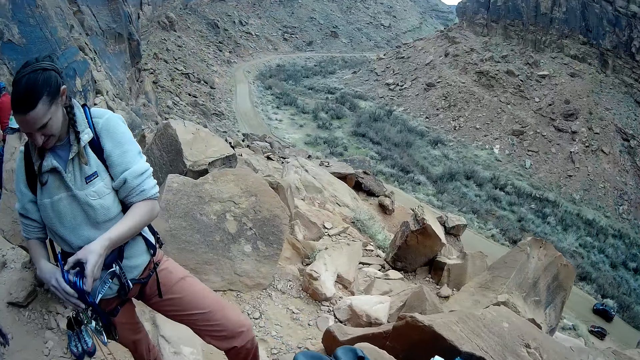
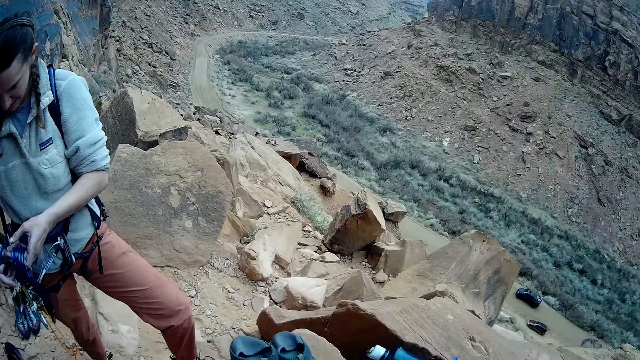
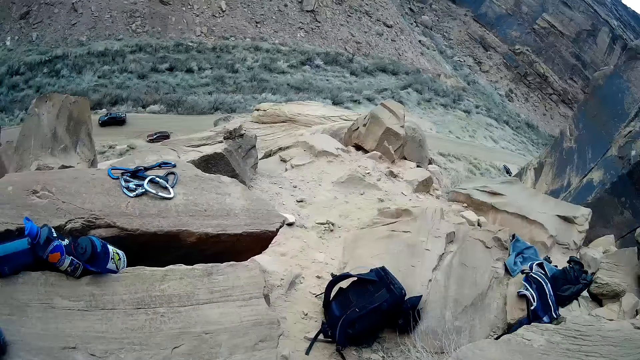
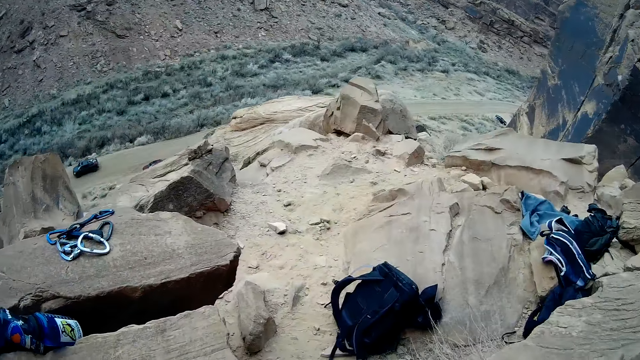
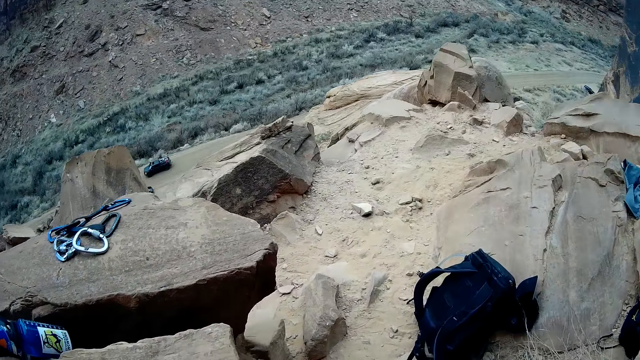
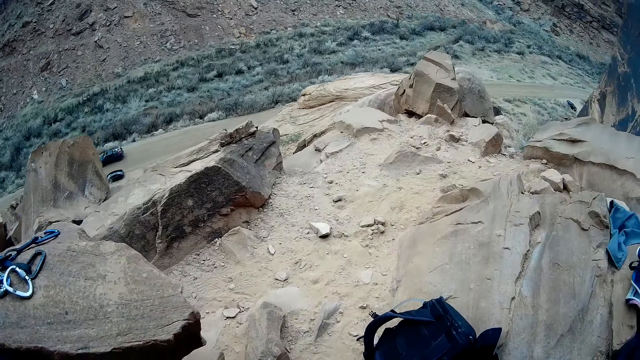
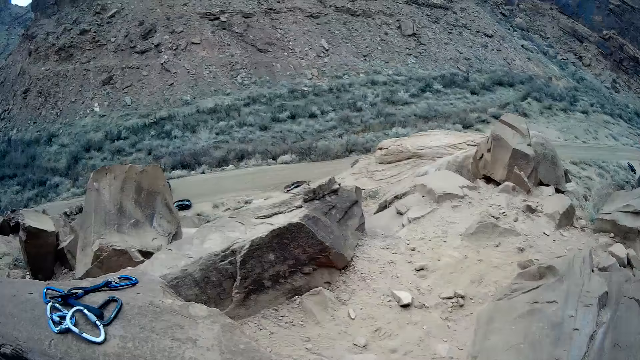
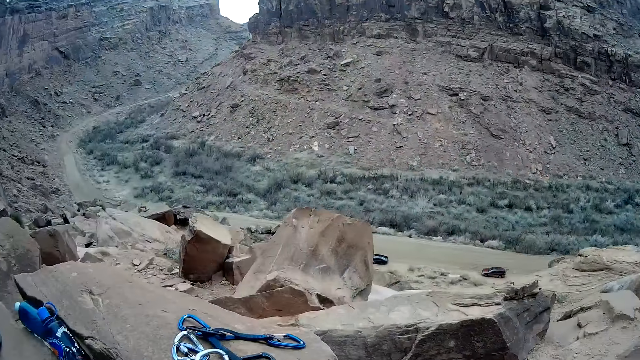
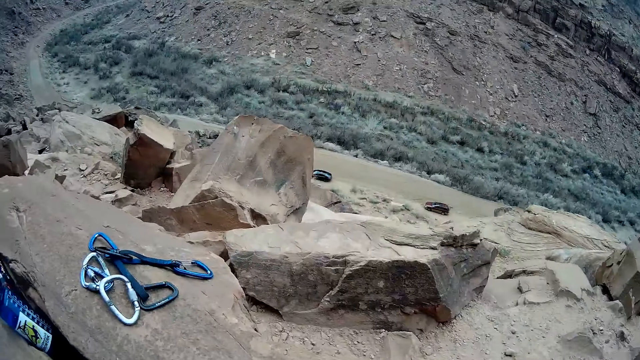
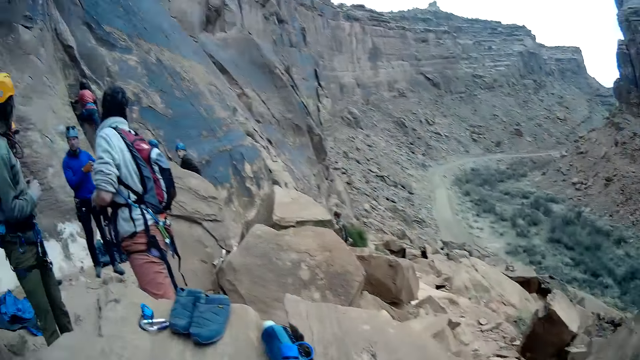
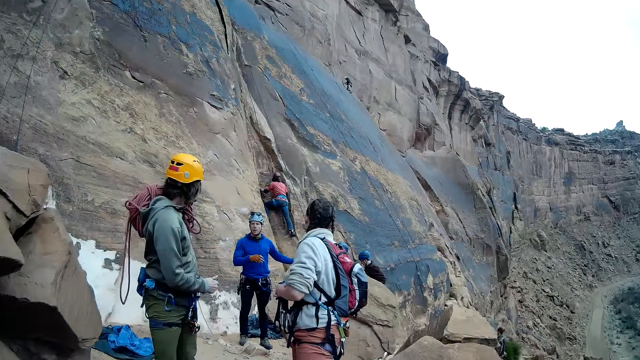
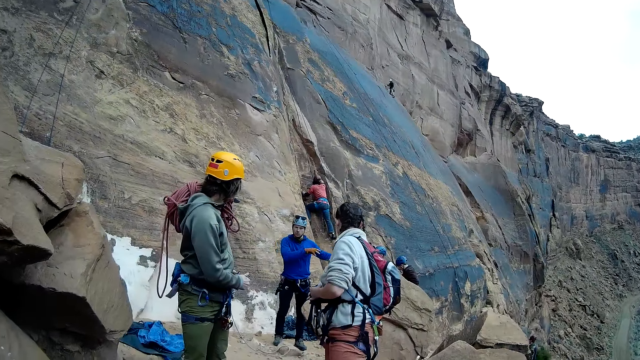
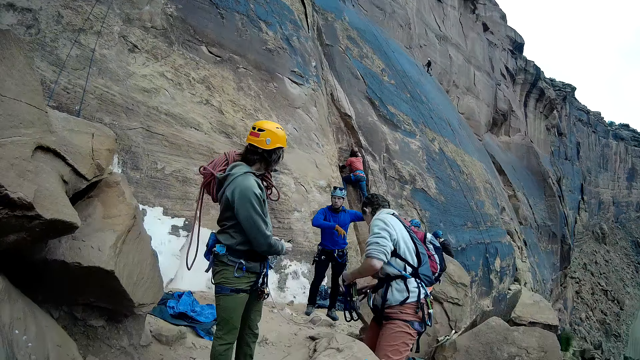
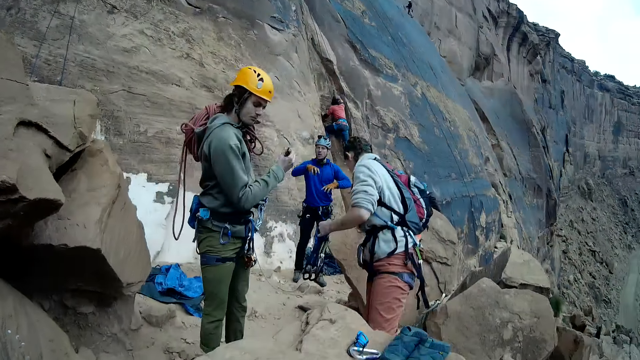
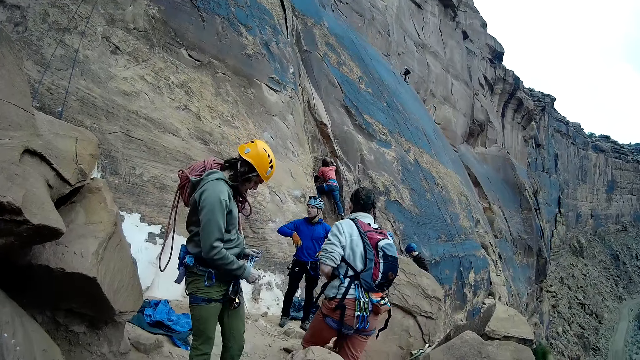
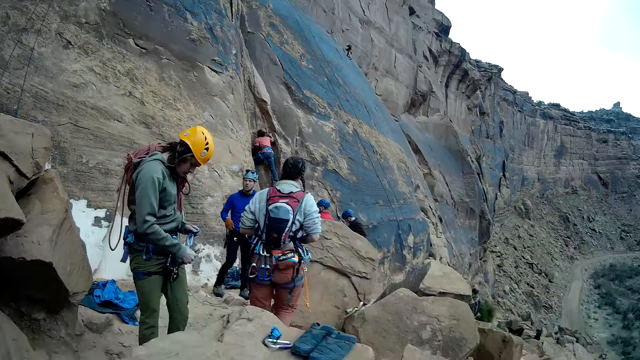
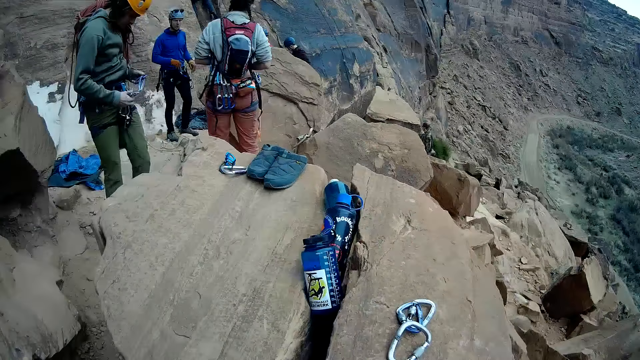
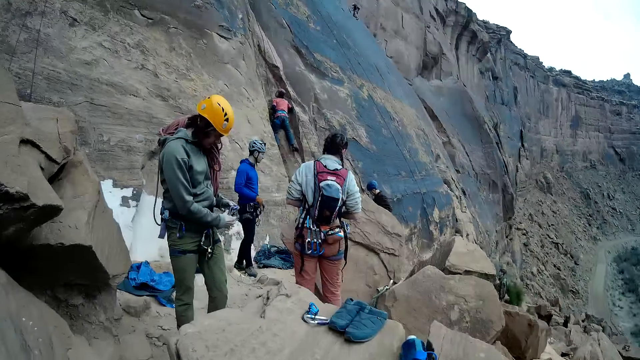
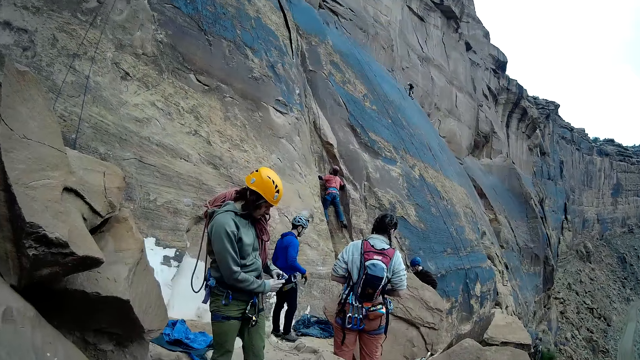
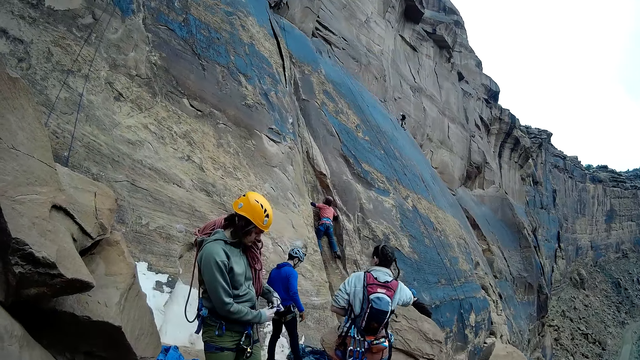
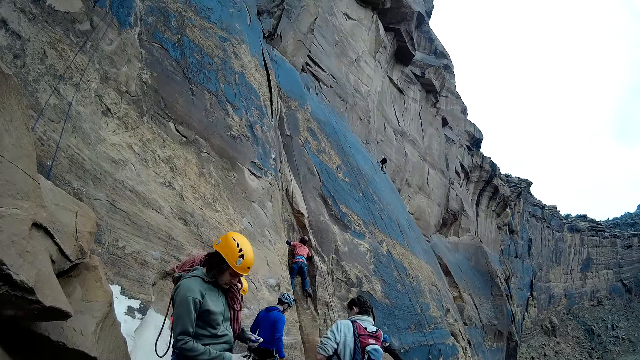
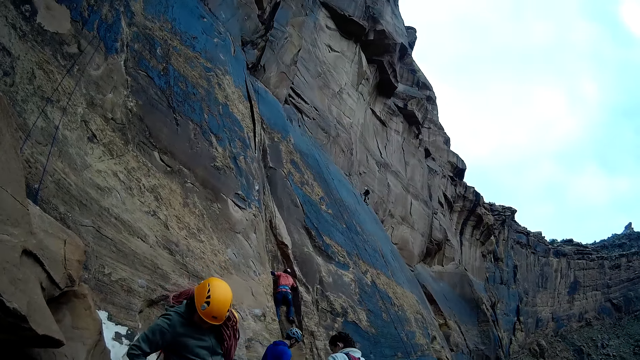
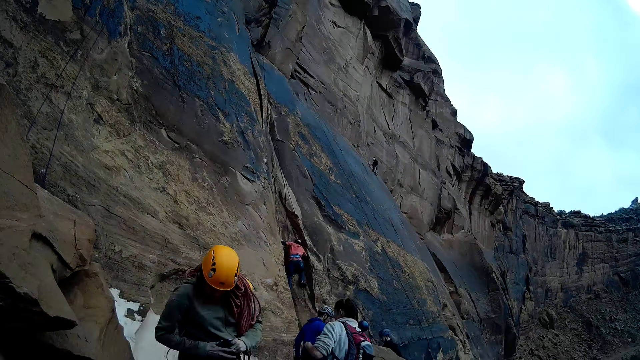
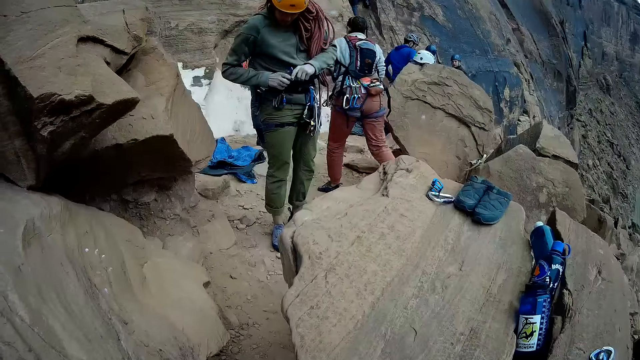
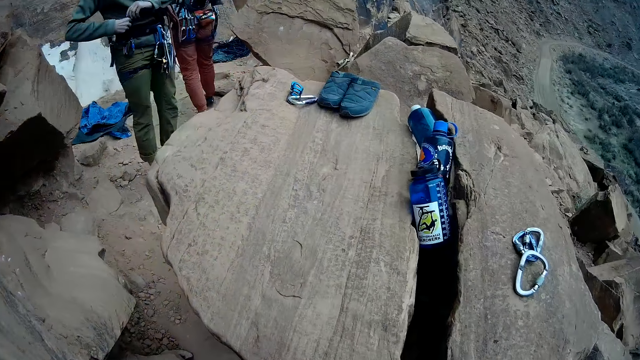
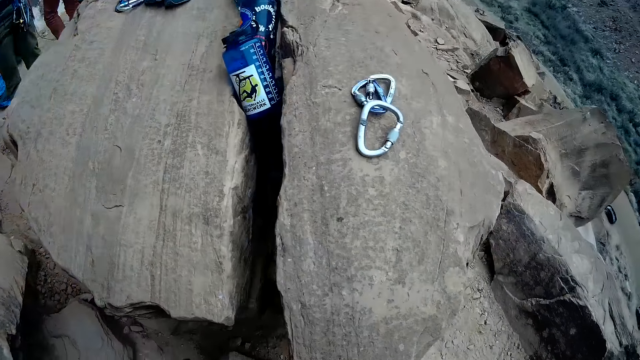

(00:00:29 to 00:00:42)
A man stands in between rocks. A woman holds something. Another man stands close to a third man. The third man stands close to a fourth man. Another woman looks around. A fifth man climbs the rocks. The first woman looks at the fourth man. The second man uses gestures. The third man stands close to the fourth man. A third woman looks backwards. The fourth man stands close to the third man. A sixth man climbs the rocks. The first woman interacts with a seventh man and the fourth man. The fourth man looks downwards. The first woman moves around. The third woman lifts her hand upwards. The third woman looks at the safety belt. The fifth man climbs a mountain. The second woman looks around. The third woman ties her safety belts. The second man walks around. The fifth man climbs the rocks. The first woman moves her hand. An eighth man moves behind the third woman. The third woman looks at the safety belt. The fourth man looks around. The first woman walks around. The third man stands close to the fourth man. The third woman ties her safety belts.

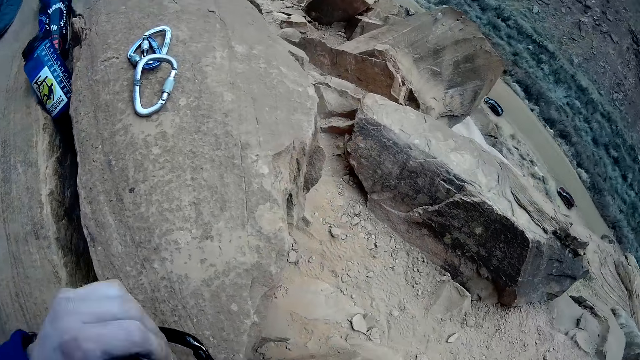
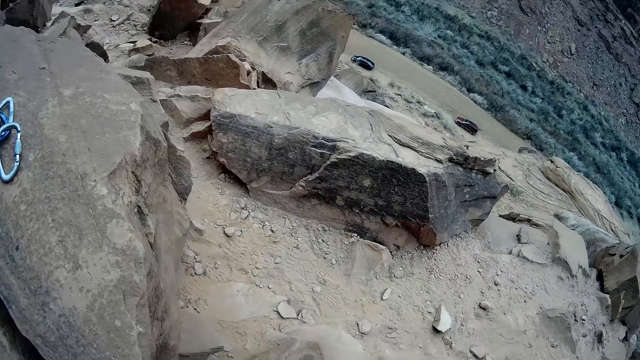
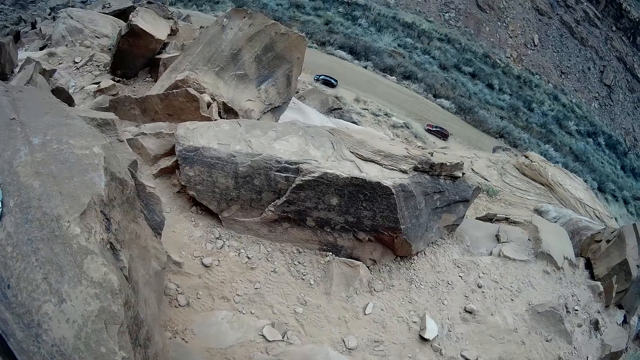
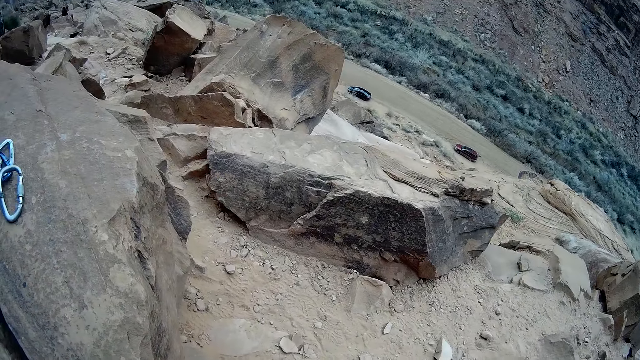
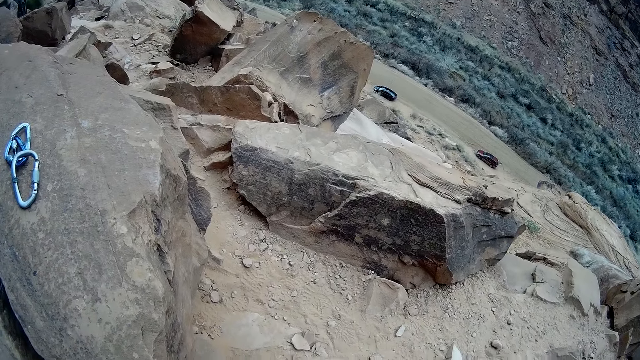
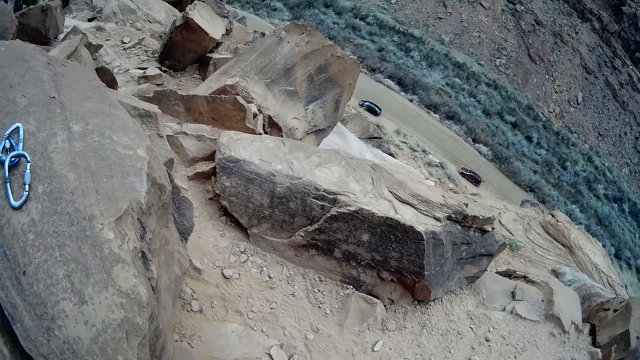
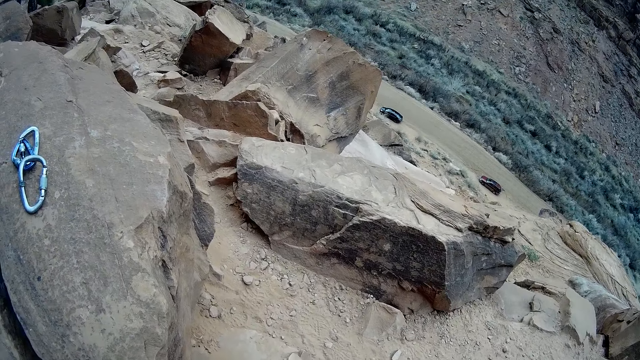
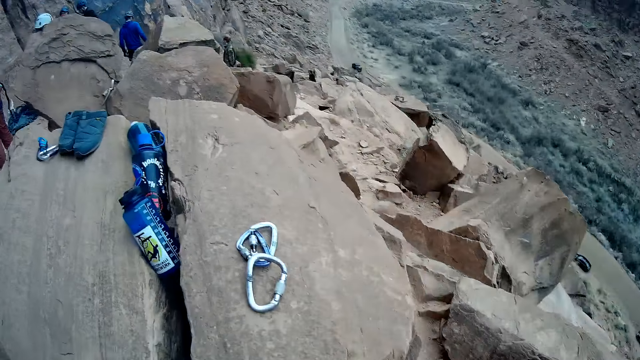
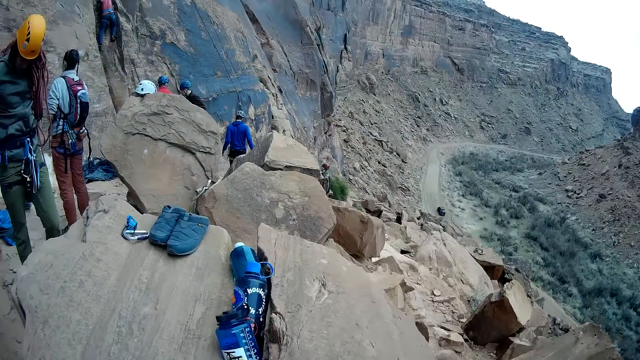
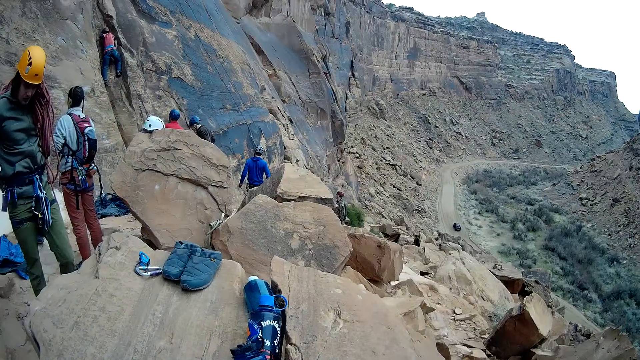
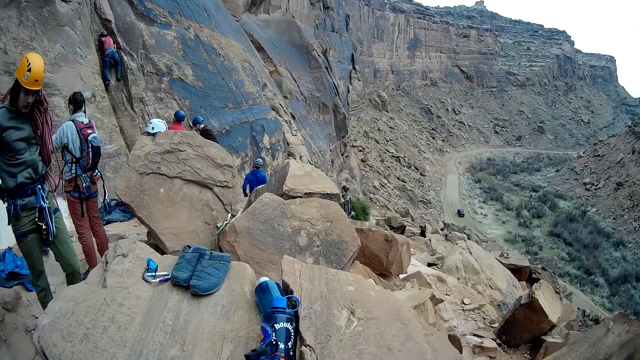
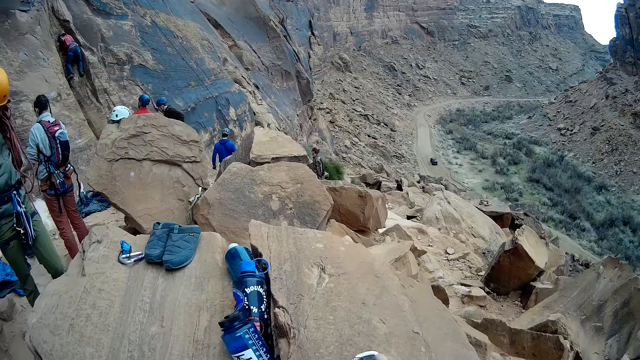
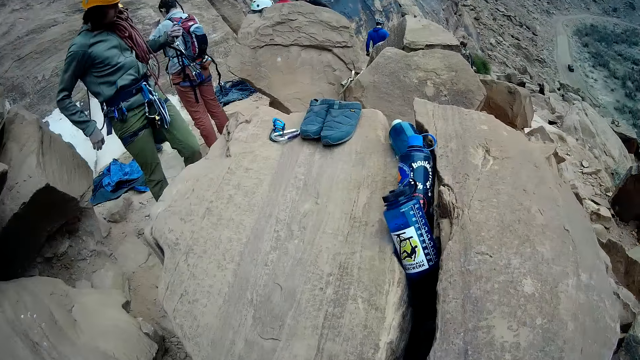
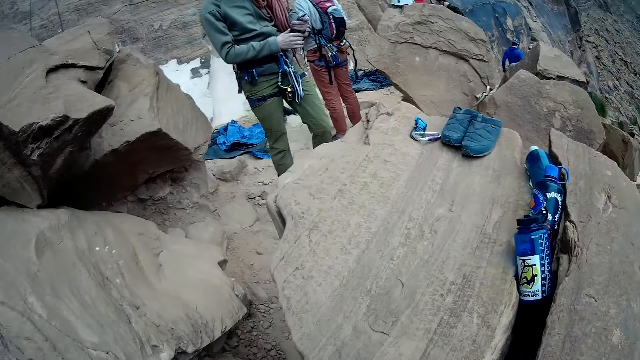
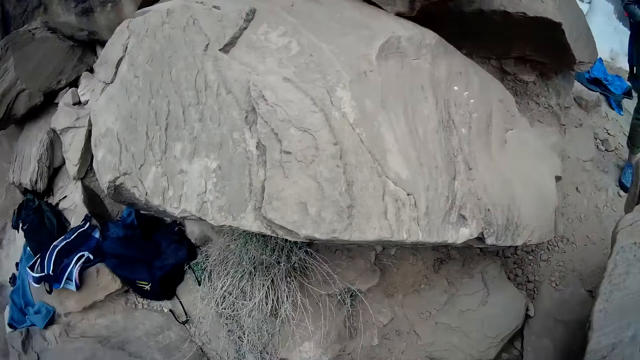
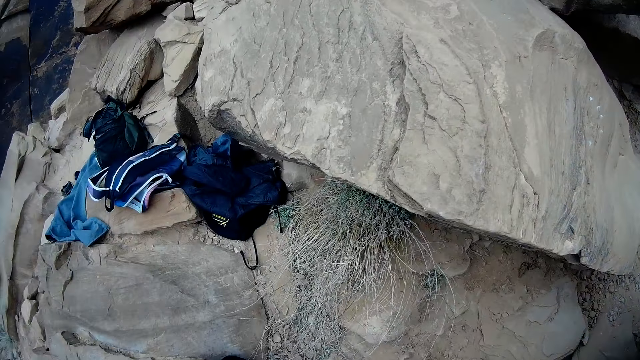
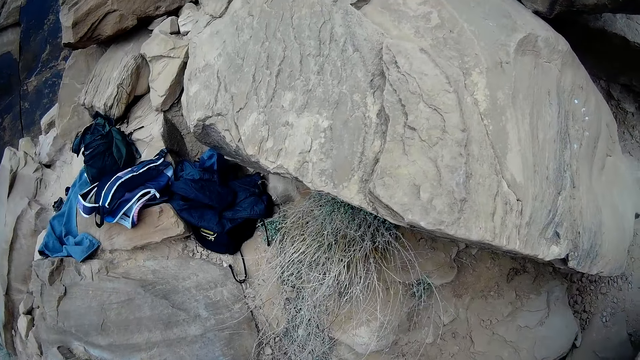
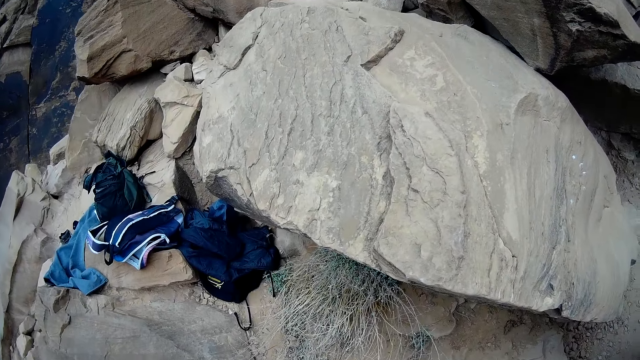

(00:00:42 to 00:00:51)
The camera wearer moves a hand around. They look around. A woman looks around. Another woman looks around. A man stands close to another man. The other man moves his hands. A third man walks around. A third woman ties her safety belts. A fourth man climbs the rocks. The second woman uses gestures. The camera wearer picks up the safety belt hooks on the rock. The third woman moves her hands forward. The camera wearer looks around.
